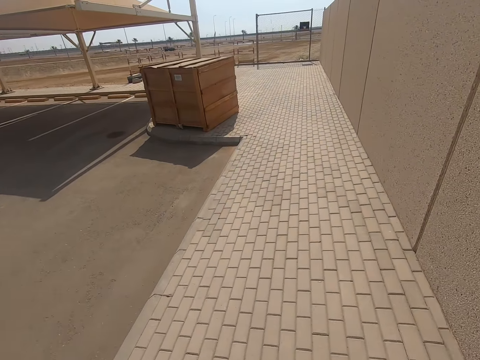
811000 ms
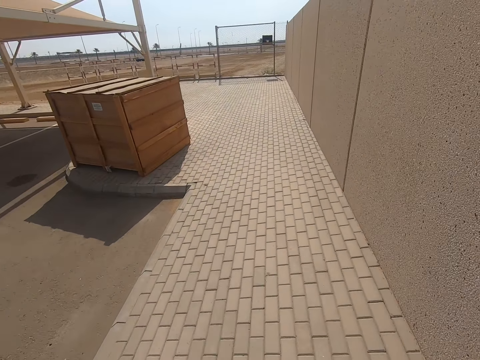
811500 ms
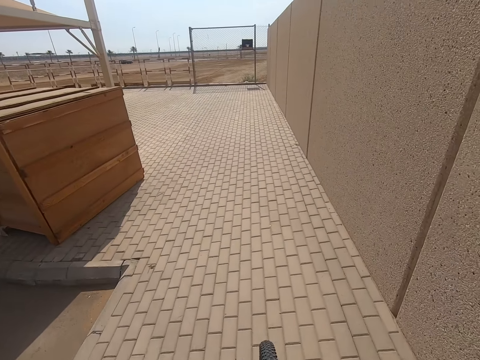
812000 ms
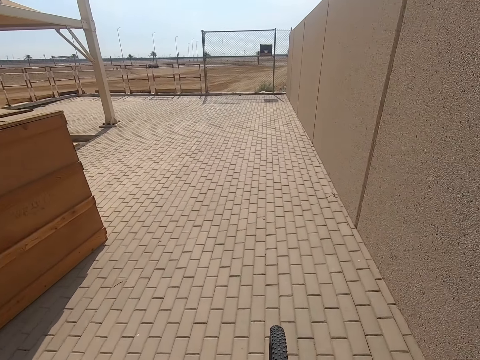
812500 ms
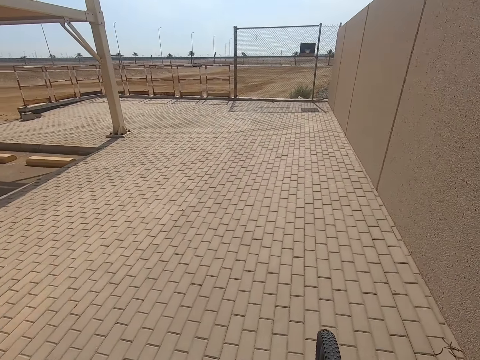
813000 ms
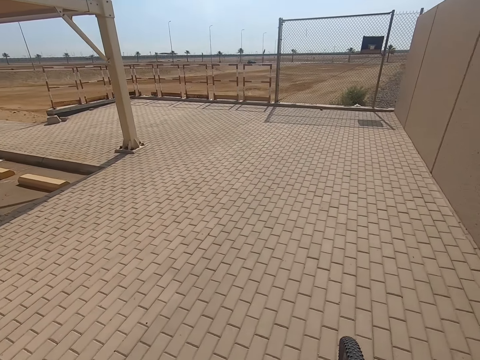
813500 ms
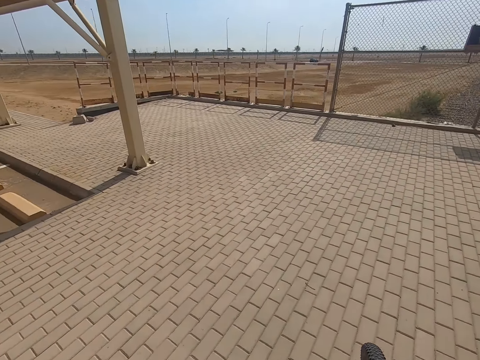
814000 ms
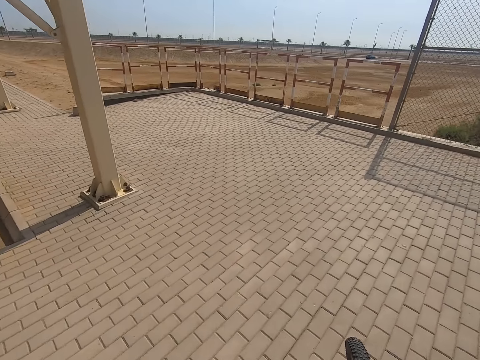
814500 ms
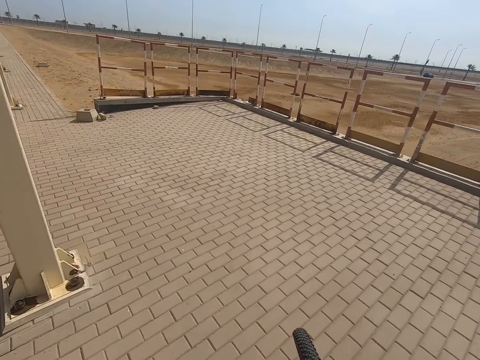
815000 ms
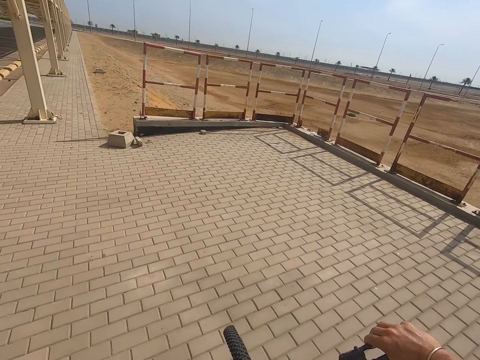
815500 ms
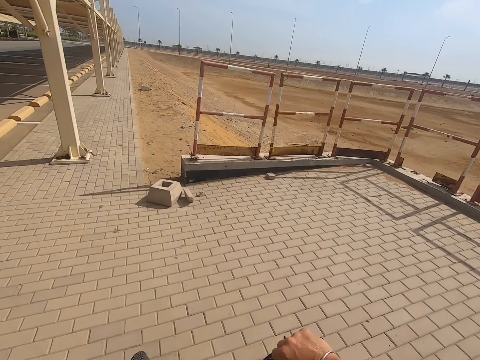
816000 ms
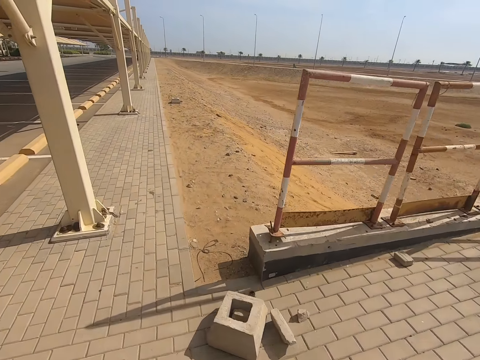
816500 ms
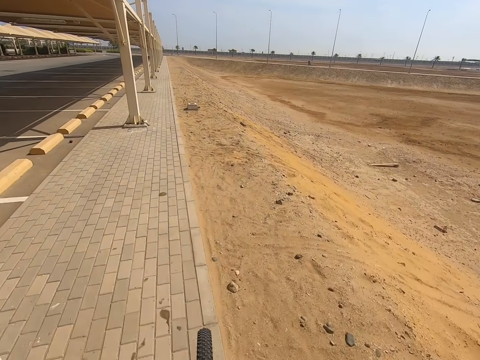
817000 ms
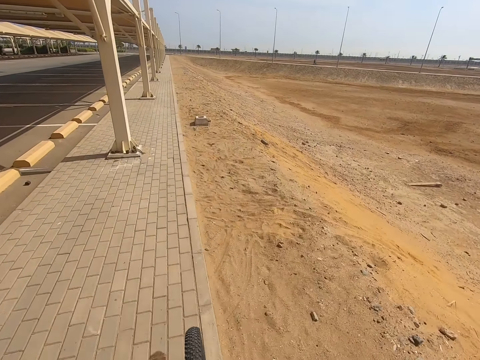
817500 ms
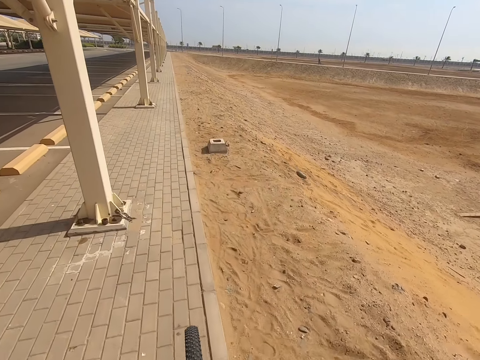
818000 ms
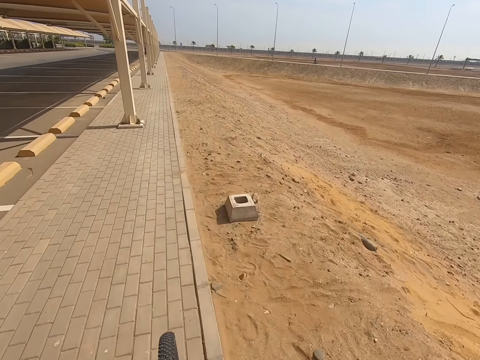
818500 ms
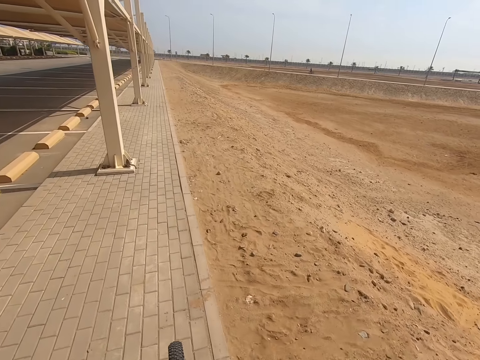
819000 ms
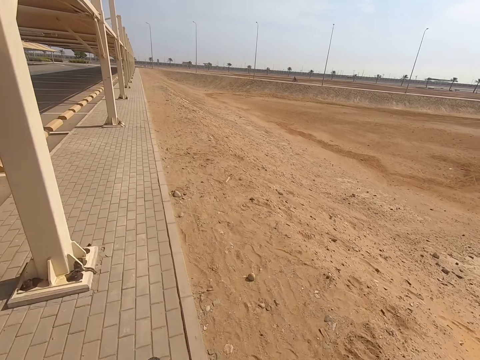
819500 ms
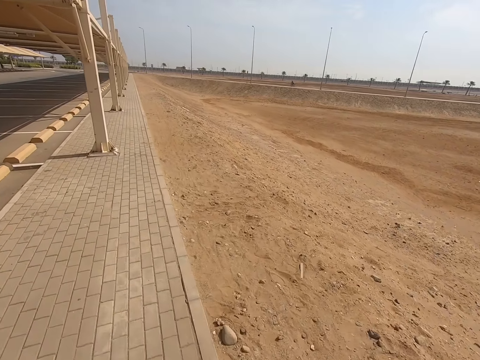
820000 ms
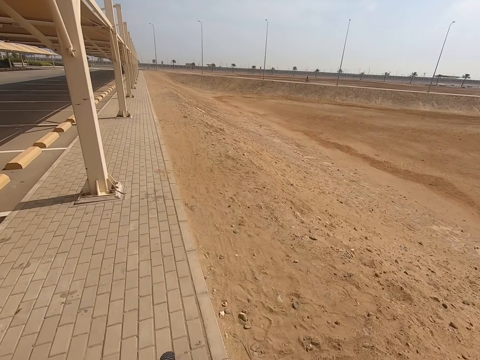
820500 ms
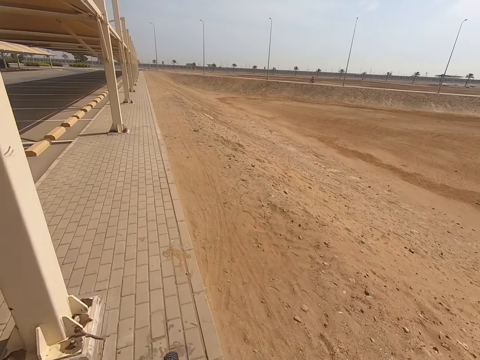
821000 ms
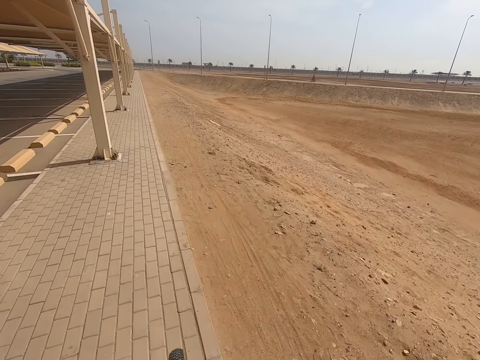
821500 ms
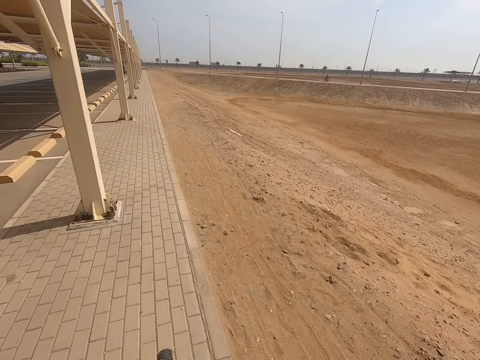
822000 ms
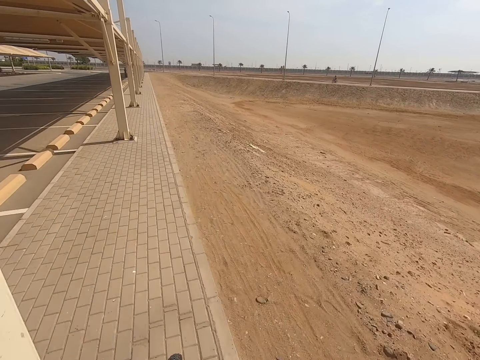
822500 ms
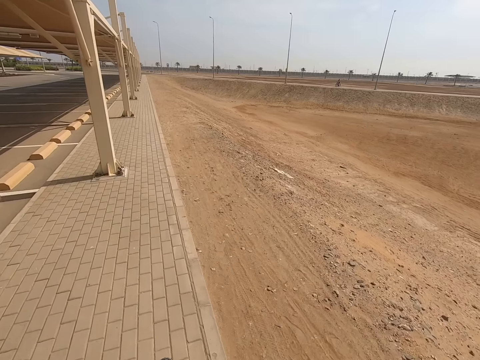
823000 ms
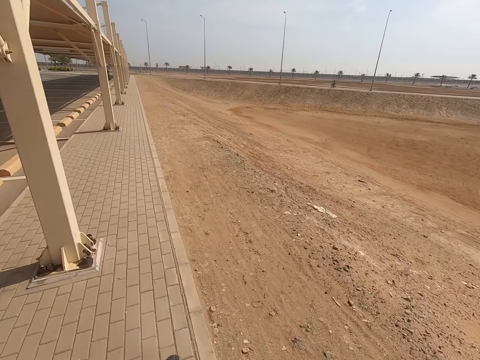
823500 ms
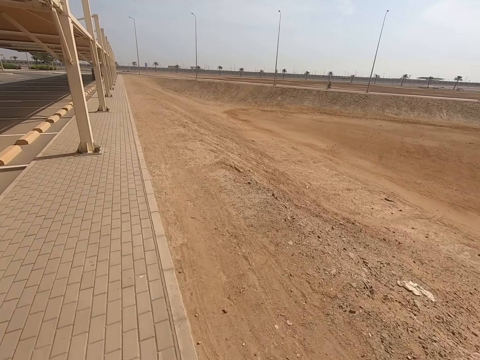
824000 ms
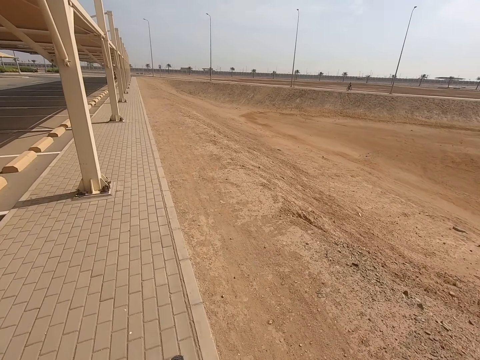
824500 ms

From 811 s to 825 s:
The camera wearer cycles. They cycle again.

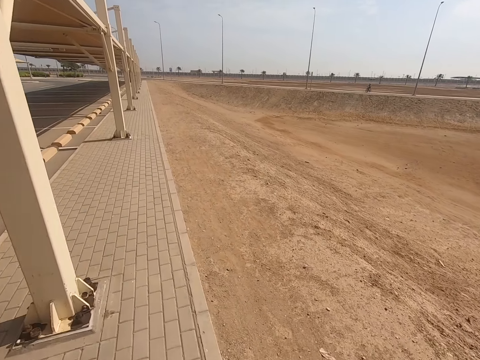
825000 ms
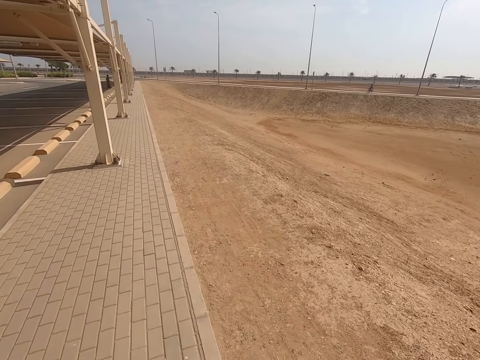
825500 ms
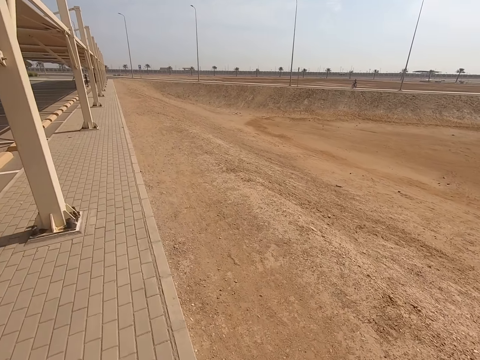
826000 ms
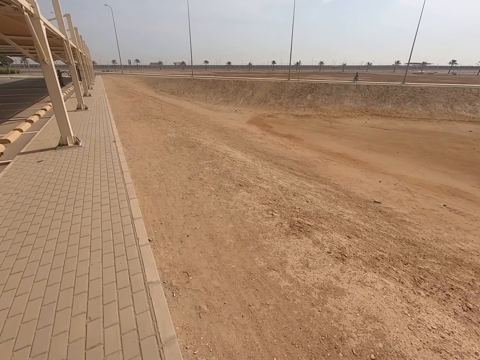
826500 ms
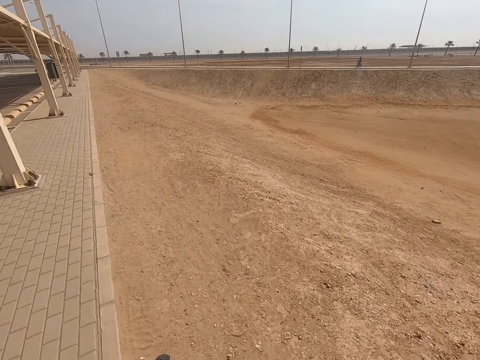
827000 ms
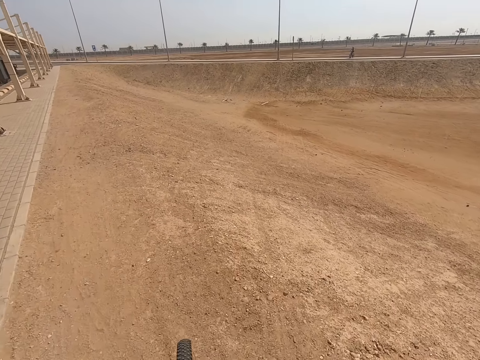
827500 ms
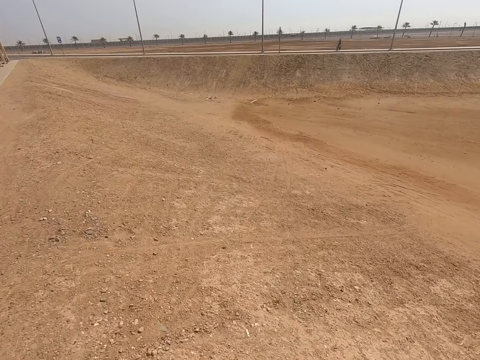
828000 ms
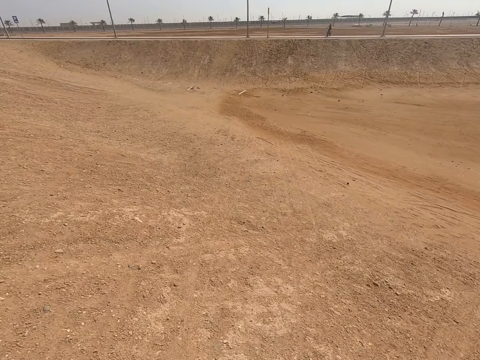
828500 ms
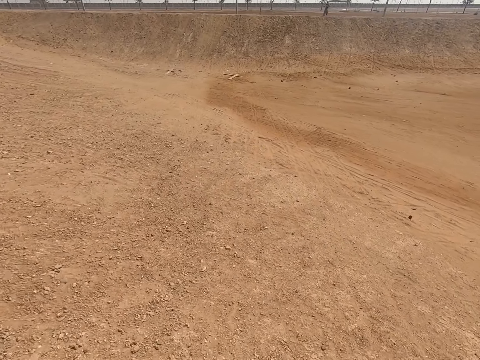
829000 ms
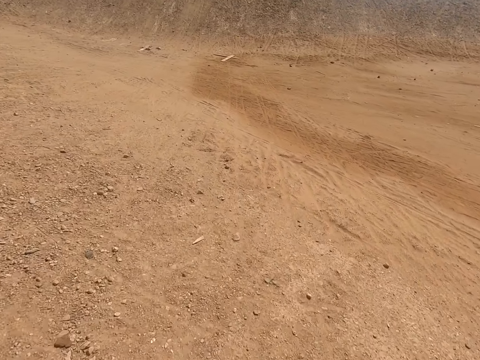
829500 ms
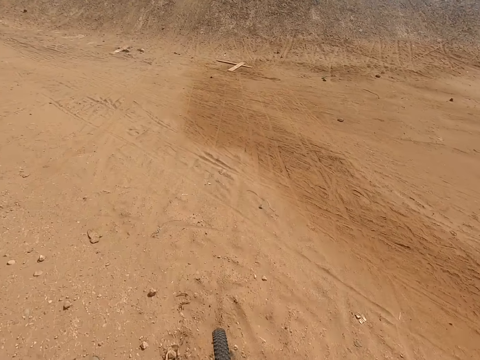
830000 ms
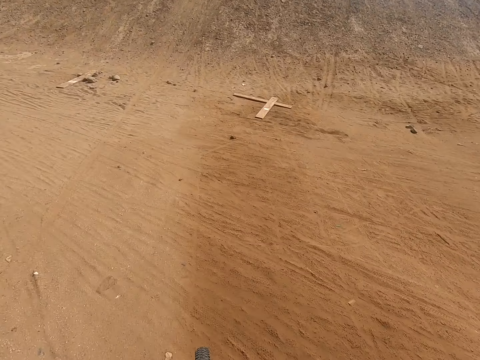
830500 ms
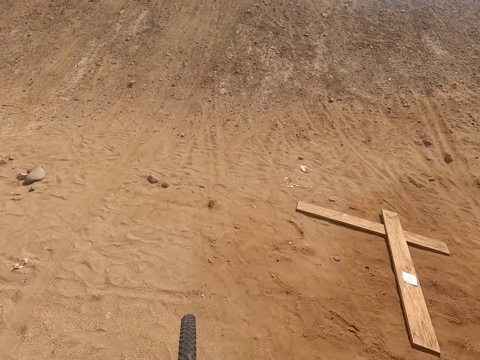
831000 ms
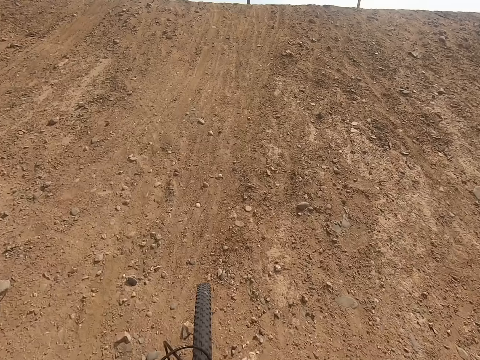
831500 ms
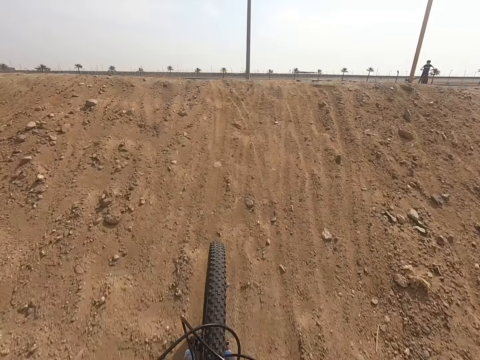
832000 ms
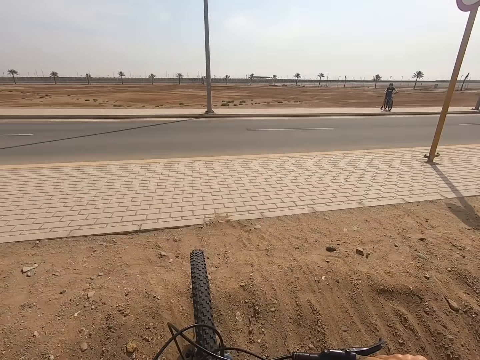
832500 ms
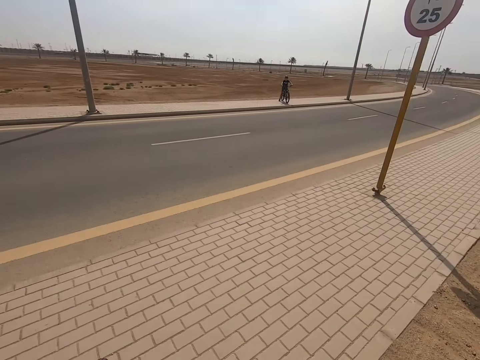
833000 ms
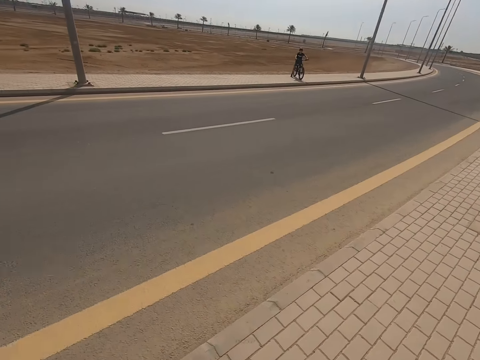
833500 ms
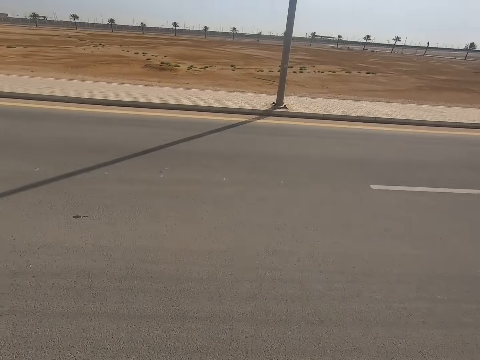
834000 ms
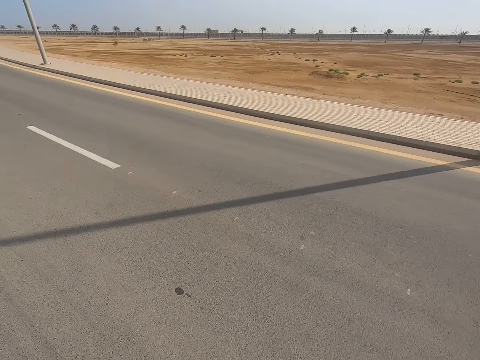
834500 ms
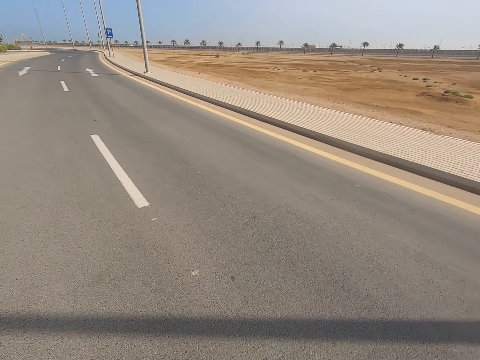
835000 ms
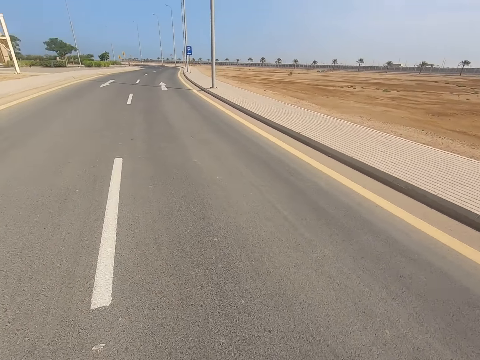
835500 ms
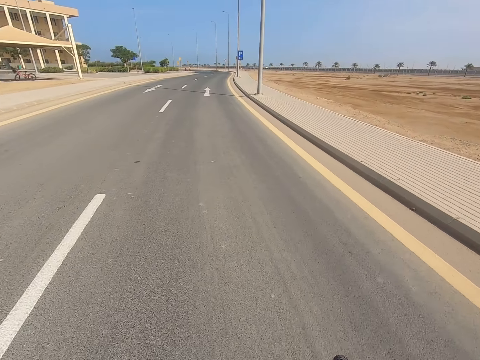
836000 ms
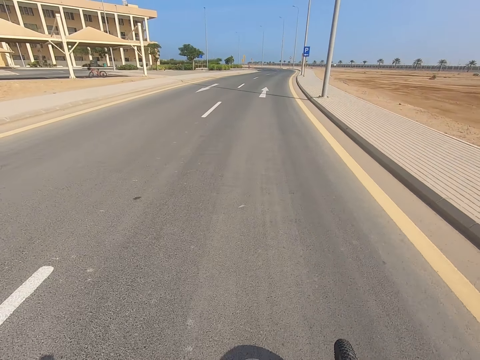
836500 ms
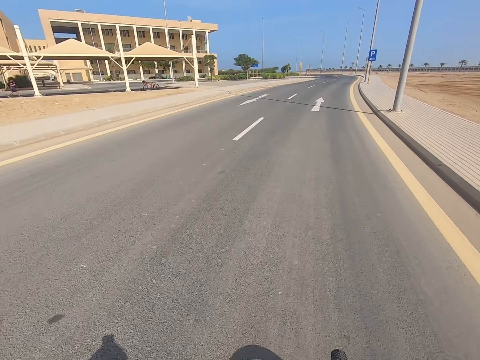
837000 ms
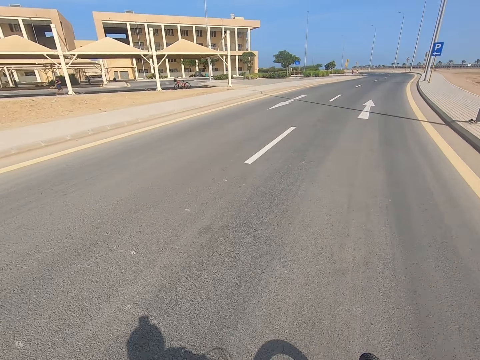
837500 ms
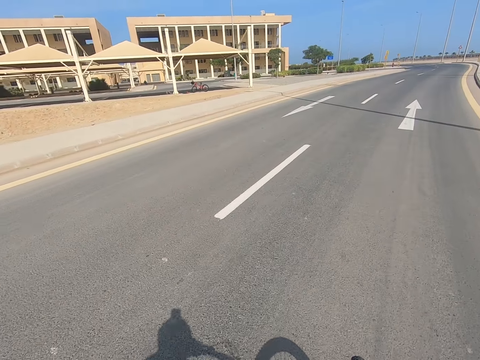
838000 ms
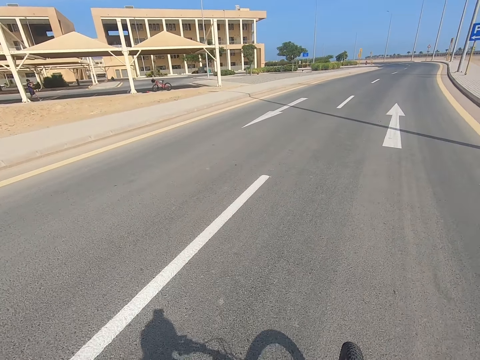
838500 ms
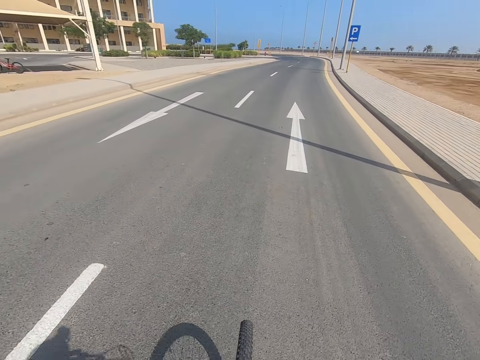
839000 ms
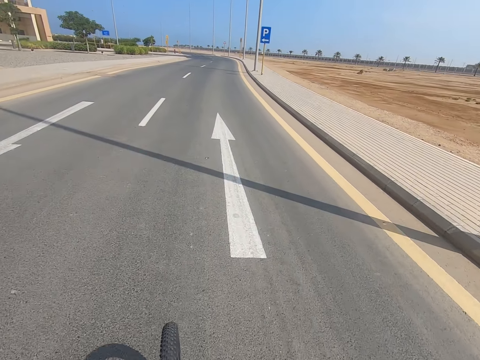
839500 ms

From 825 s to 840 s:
The camera wearer rides a bicycle on the ground. They ride the bicycle on the road.
